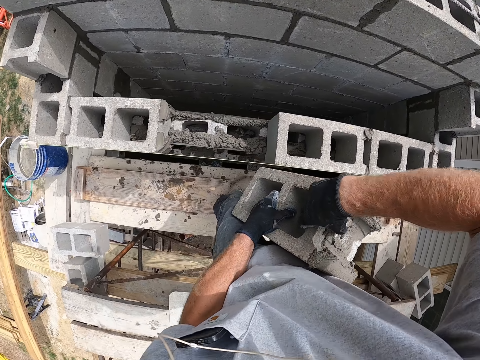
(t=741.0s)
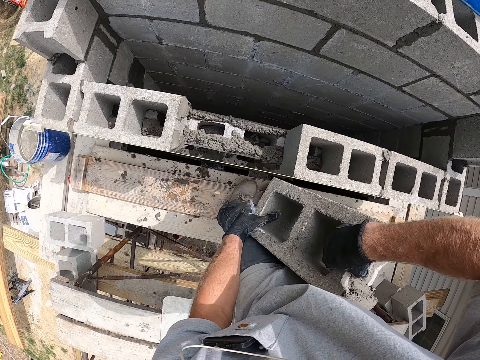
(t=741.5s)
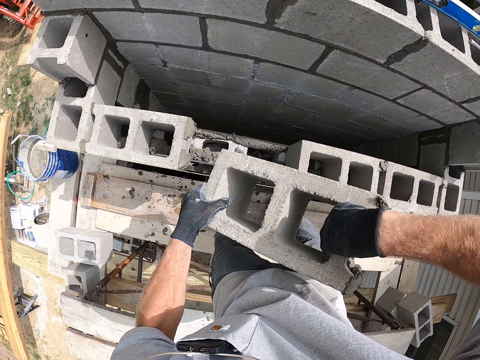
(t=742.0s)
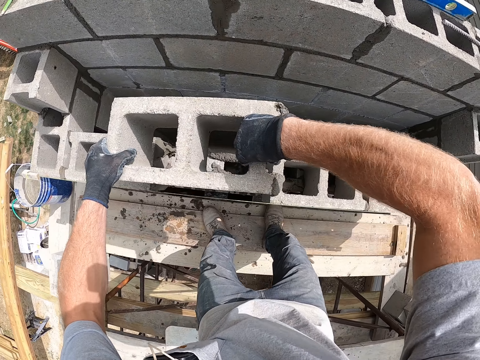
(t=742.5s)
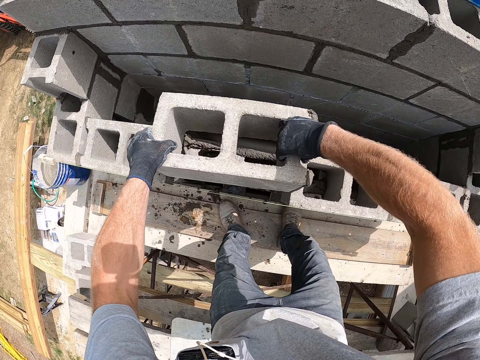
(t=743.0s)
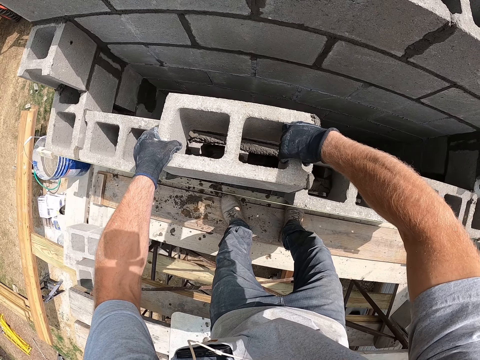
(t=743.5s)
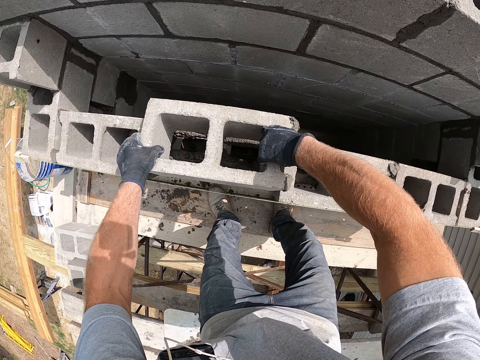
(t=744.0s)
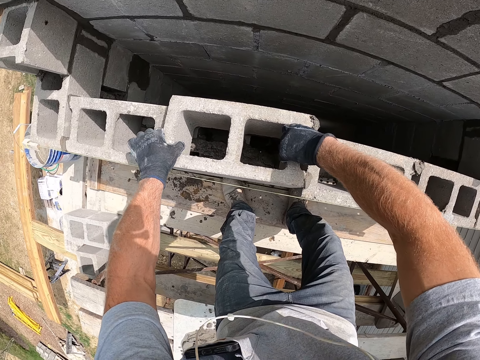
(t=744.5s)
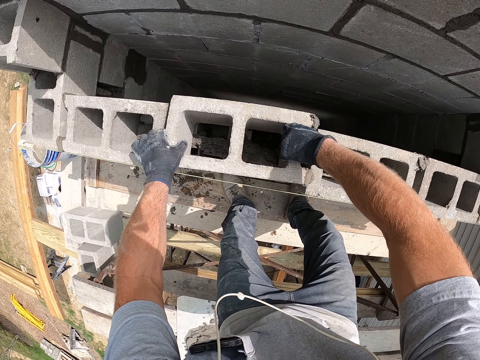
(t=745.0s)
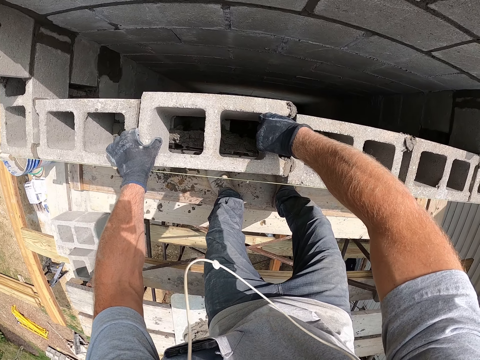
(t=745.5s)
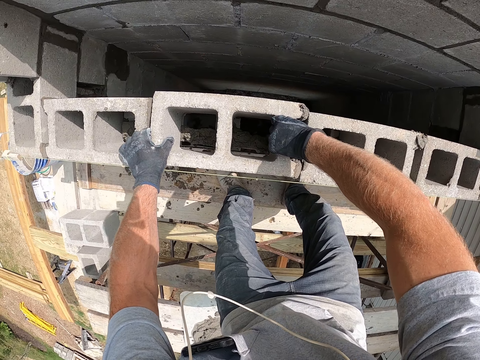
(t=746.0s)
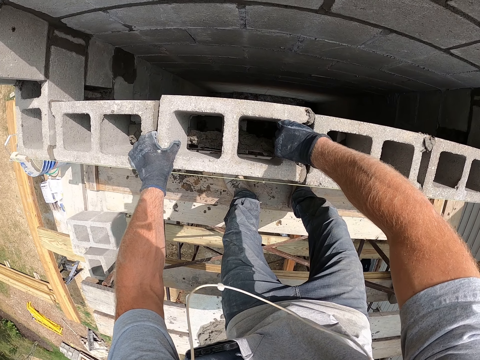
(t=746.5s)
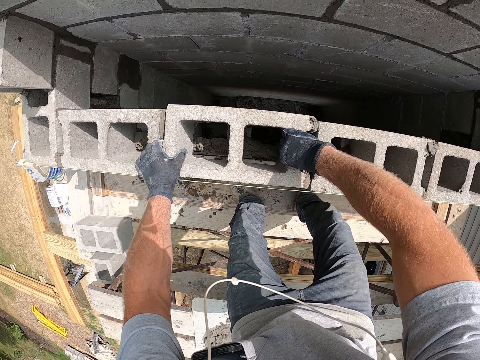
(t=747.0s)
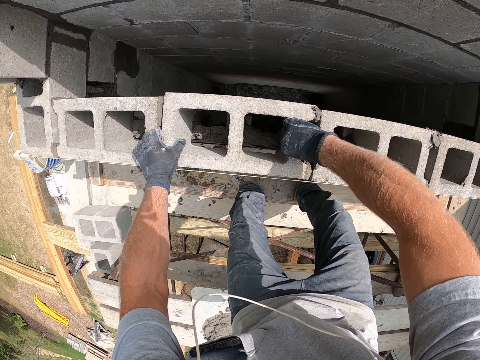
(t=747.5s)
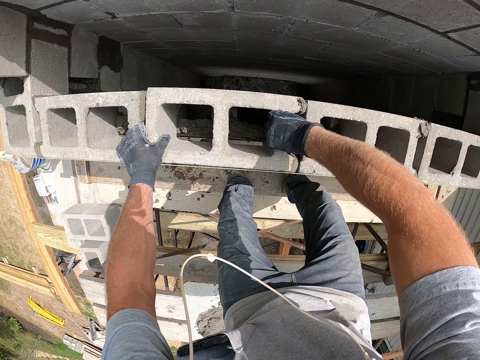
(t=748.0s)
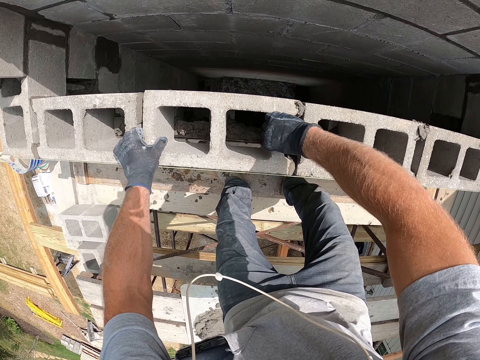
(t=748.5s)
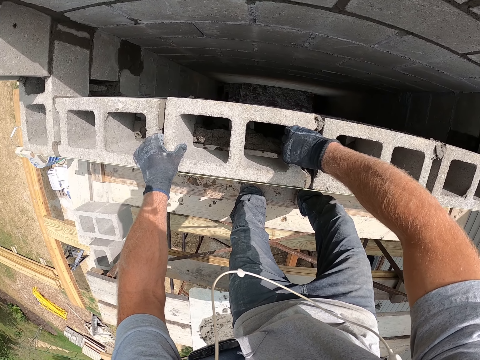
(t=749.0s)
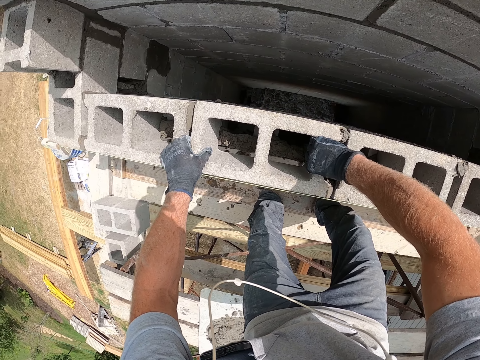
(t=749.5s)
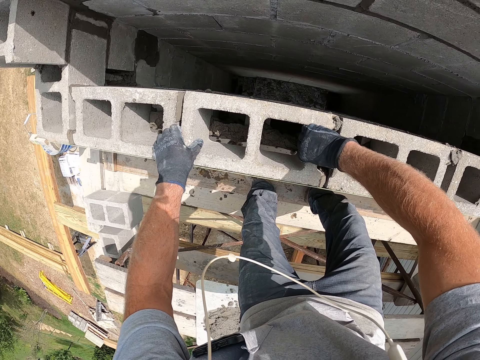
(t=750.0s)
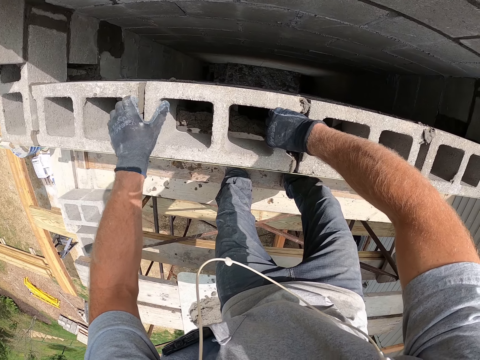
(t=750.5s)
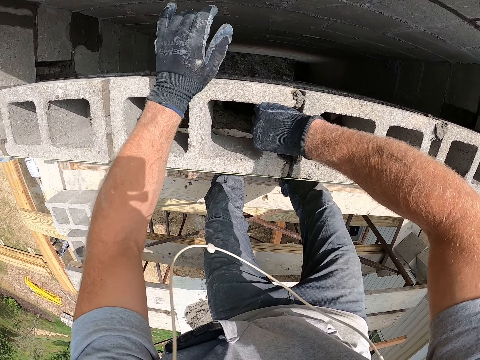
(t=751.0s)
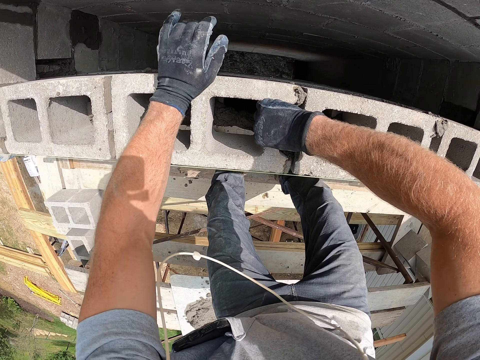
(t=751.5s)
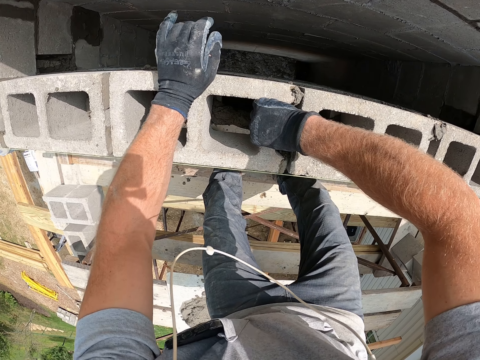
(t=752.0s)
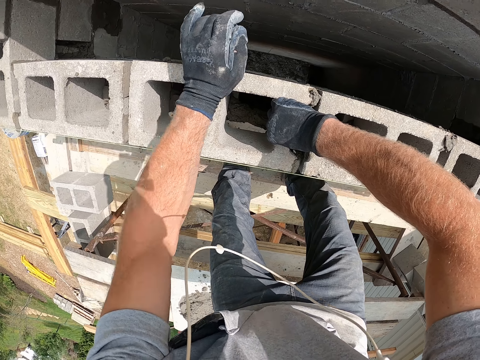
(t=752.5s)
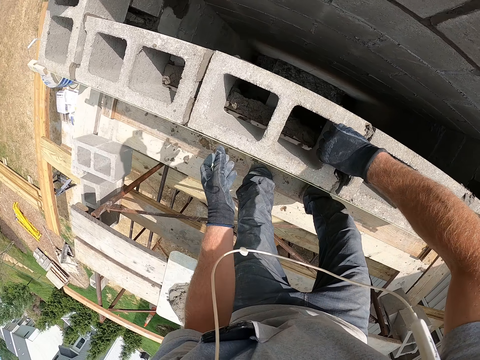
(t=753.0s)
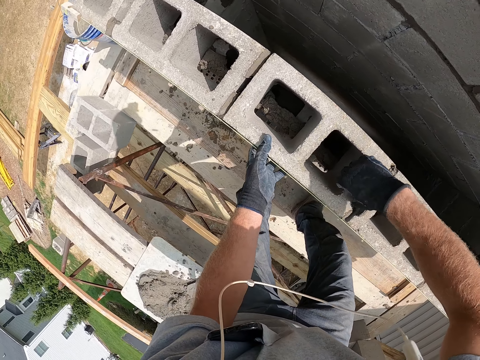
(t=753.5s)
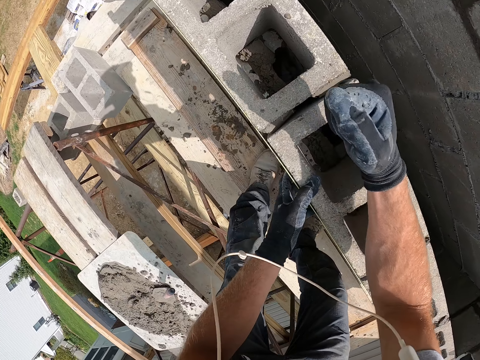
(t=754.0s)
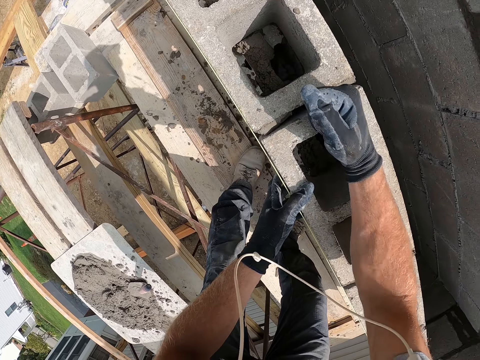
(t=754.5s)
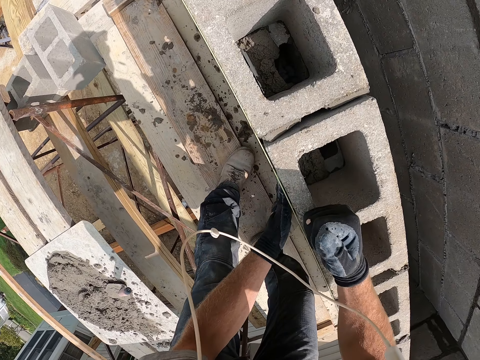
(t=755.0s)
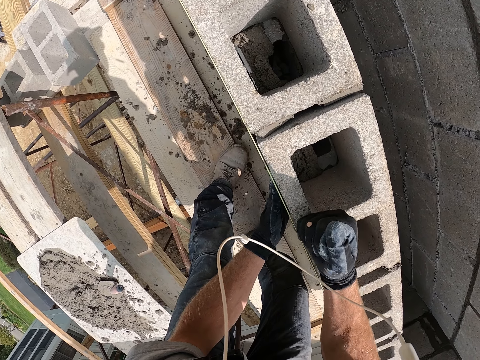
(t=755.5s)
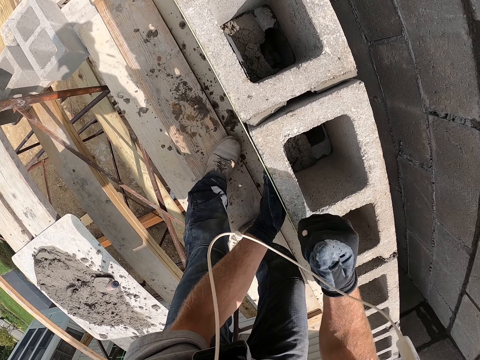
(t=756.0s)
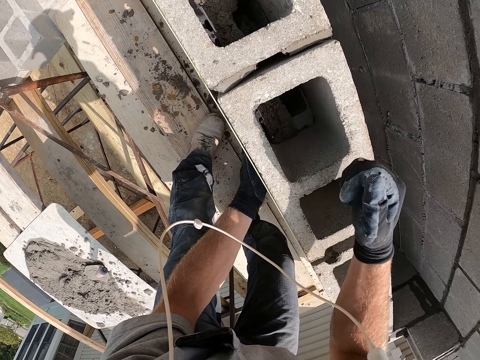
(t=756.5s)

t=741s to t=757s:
The camera wearer holds a concrete block on the other side. They turn the concrete block with hands. They fix the brick in the gap. They put the concrete block on concrete with hands. They hit the brick with the left hand. They move a hand. They hit the brick with the right hand. They move a hand on the bottom of the concrete block.

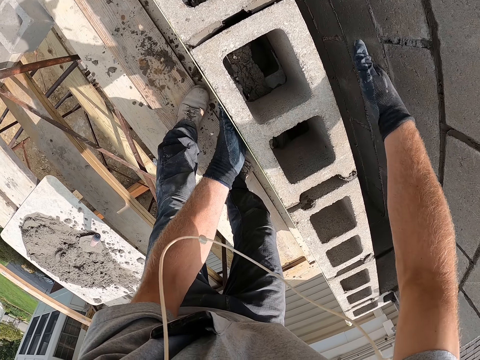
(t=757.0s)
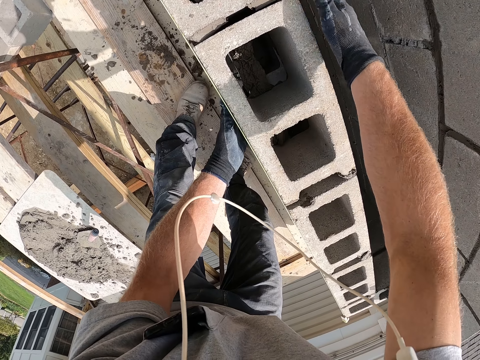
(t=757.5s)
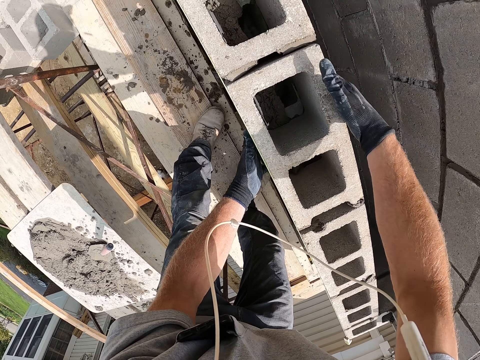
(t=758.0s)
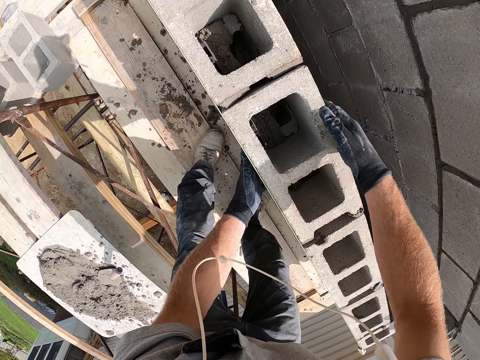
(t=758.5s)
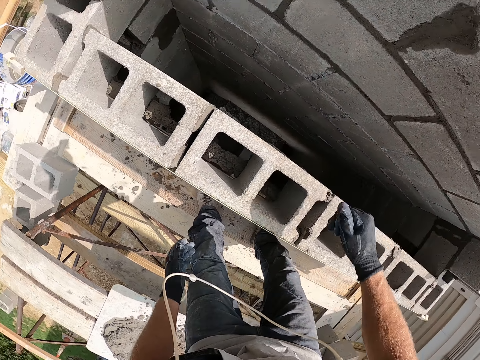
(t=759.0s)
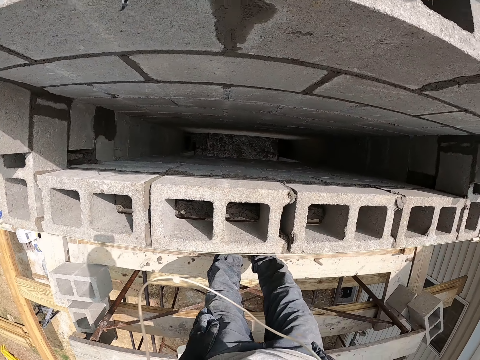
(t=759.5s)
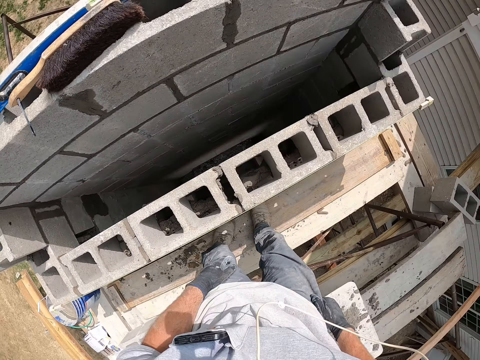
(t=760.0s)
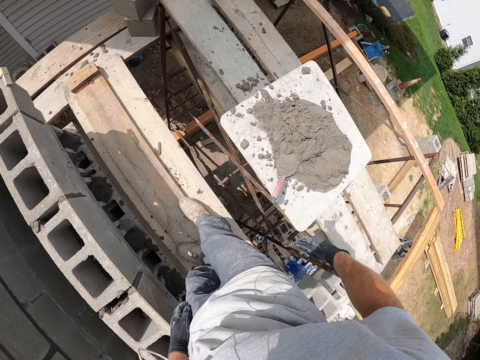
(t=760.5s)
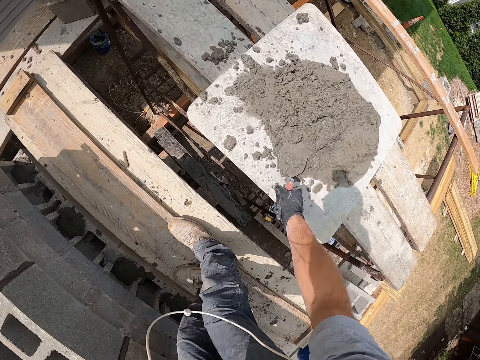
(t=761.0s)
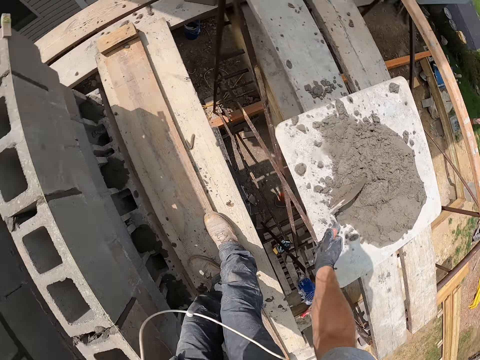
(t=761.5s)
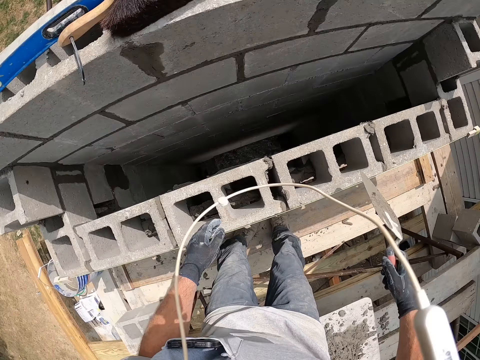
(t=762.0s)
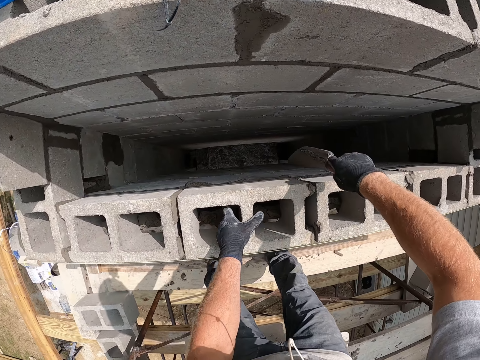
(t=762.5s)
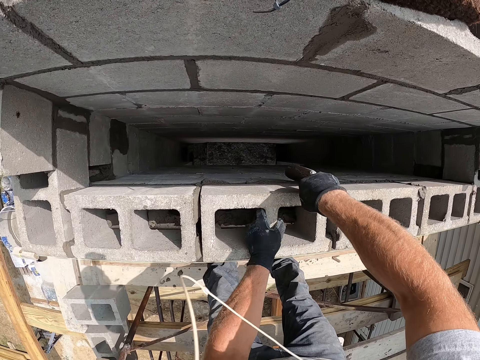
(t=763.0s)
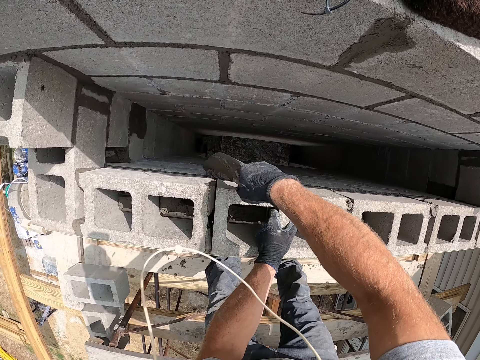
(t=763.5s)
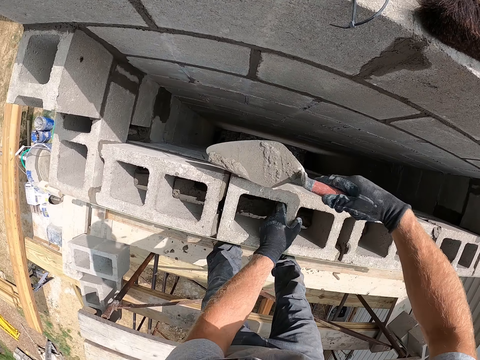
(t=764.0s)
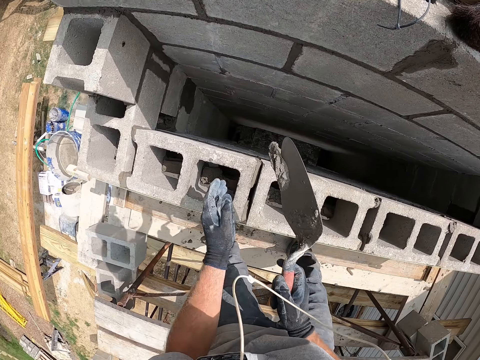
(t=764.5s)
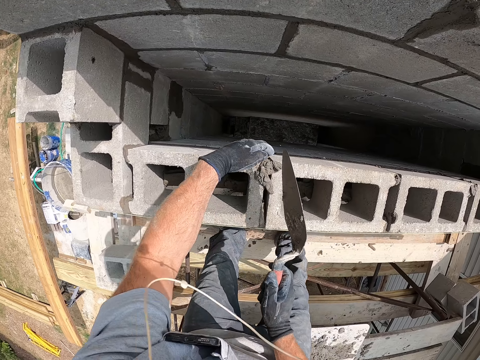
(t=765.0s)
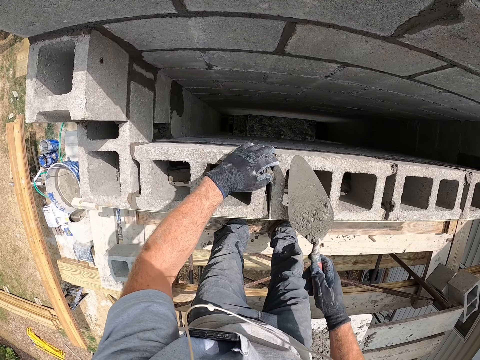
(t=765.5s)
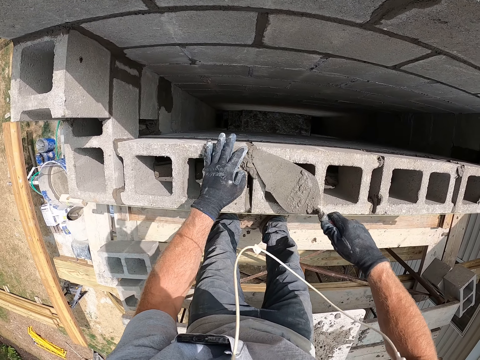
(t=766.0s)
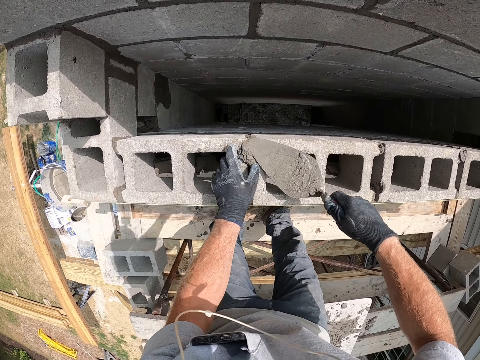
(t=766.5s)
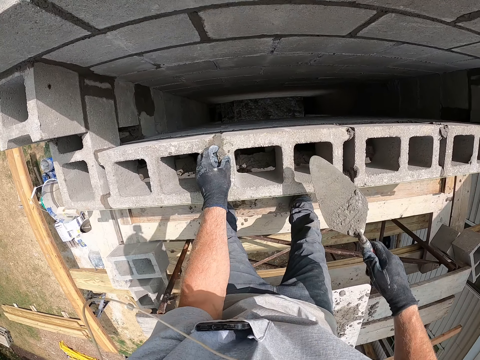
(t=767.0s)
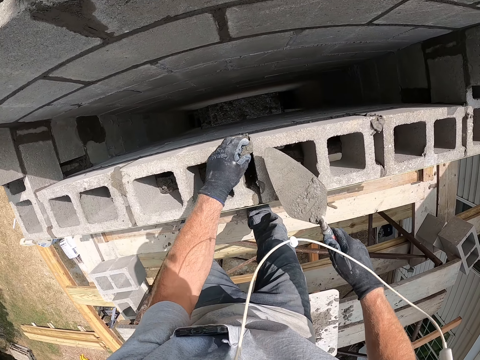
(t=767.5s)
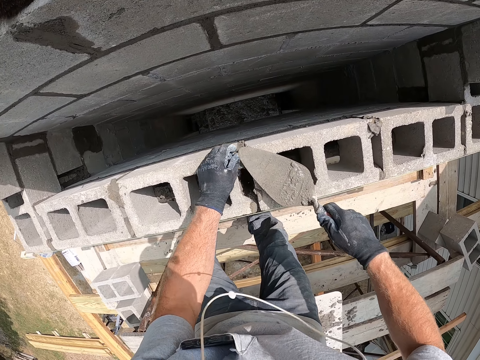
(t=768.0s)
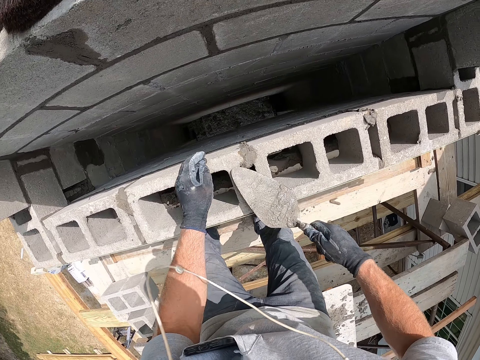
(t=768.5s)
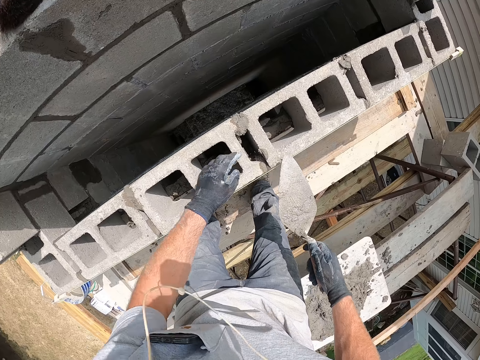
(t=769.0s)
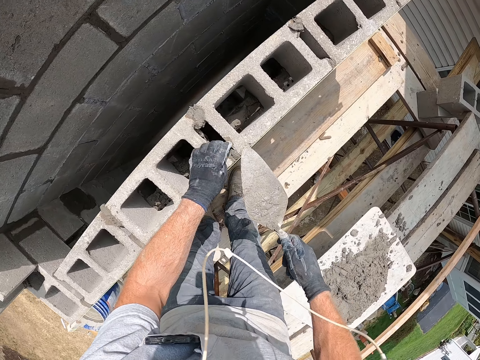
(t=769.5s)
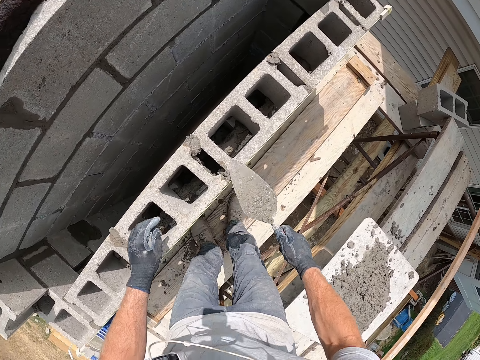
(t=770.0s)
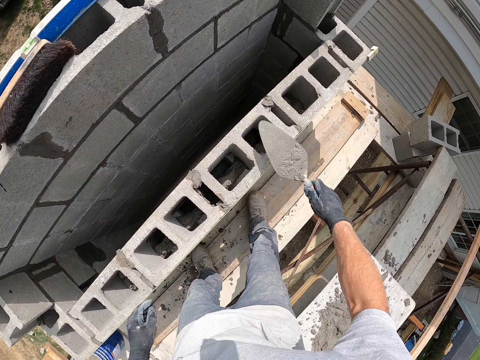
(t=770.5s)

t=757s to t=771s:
The camera wearer hits the side of a concrete block with a hand. They turn around. They pick up the trowel and shake the trowel. They scoop the cement mortar or concrete on the brick with the trowel. They spread the cement mortar on the bricks with the trowel. They put concrete on the concrete blocks. They move concrete with a hand. They pick up concrete with a hand. They put concrete on the concrete blocks. They smear concrete with the trowel. They move concrete with a hand. They smear concrete with the trowel.
